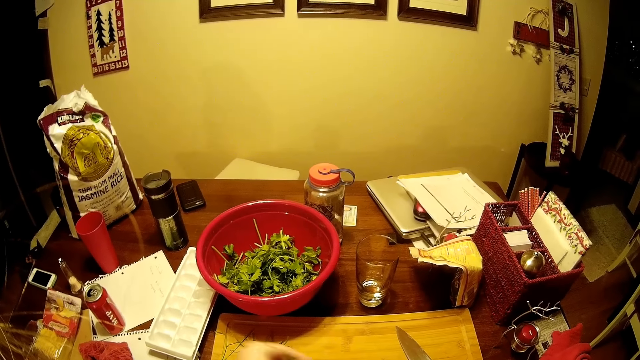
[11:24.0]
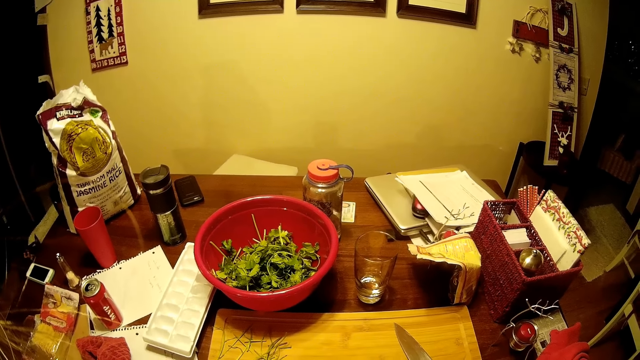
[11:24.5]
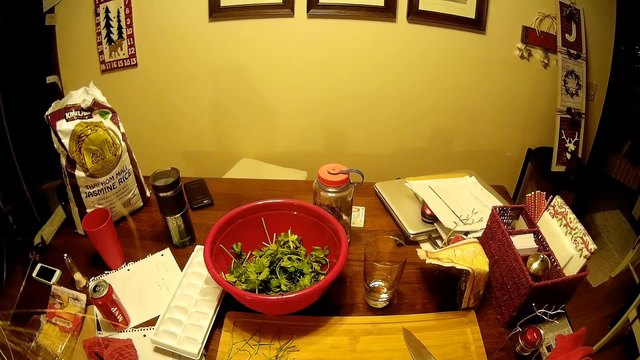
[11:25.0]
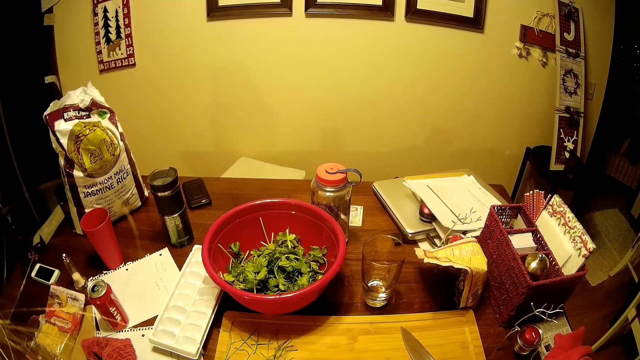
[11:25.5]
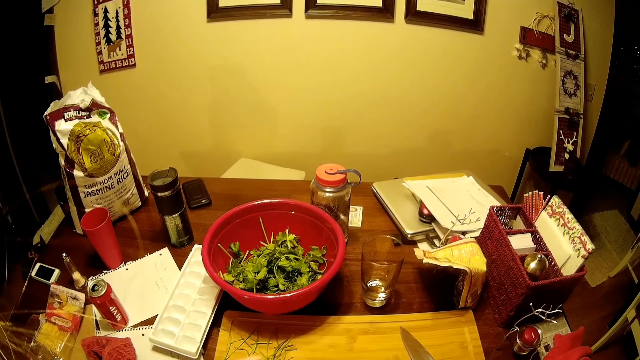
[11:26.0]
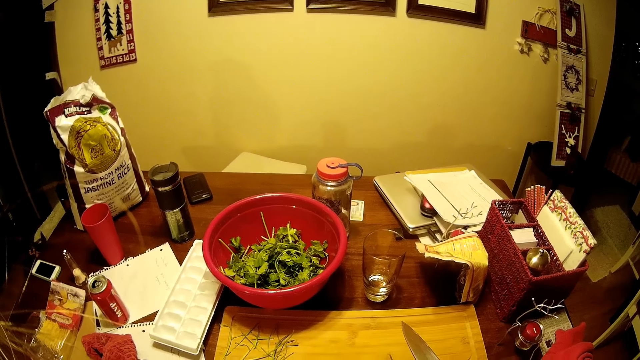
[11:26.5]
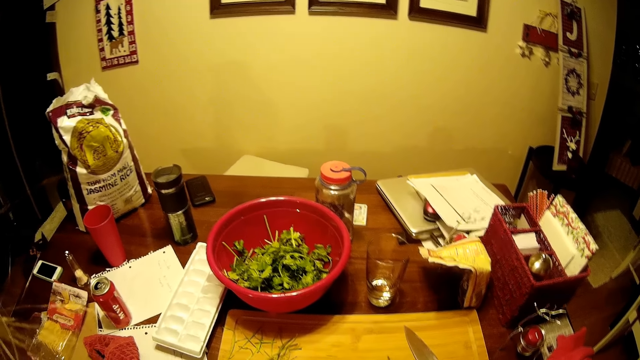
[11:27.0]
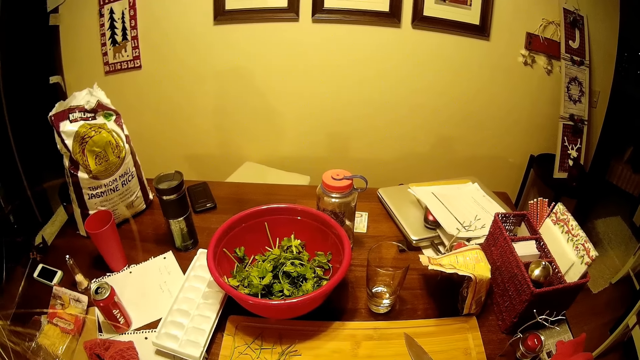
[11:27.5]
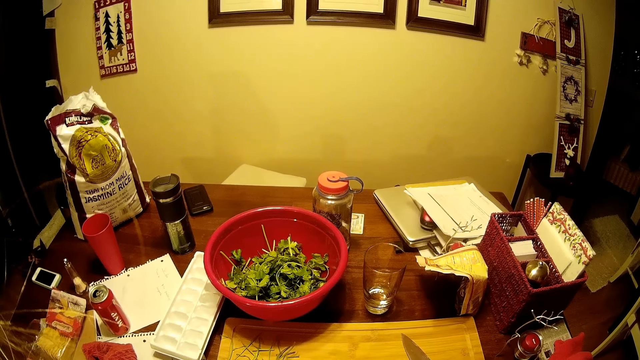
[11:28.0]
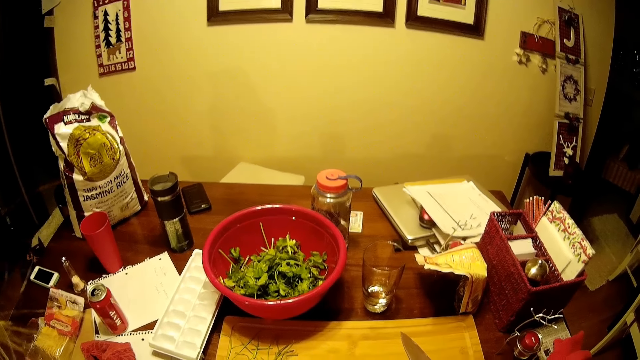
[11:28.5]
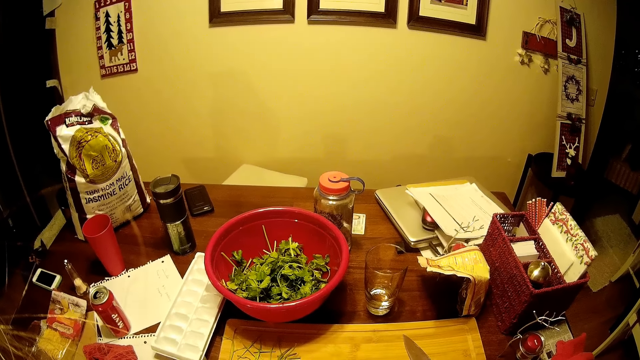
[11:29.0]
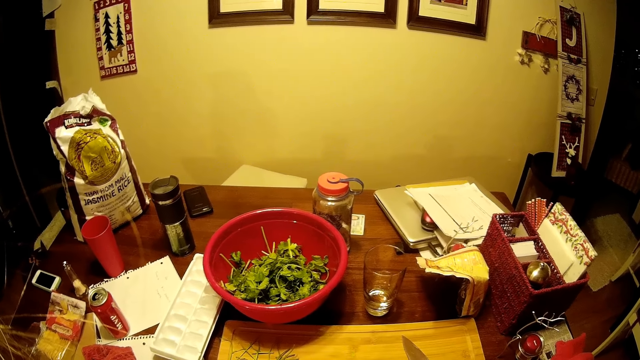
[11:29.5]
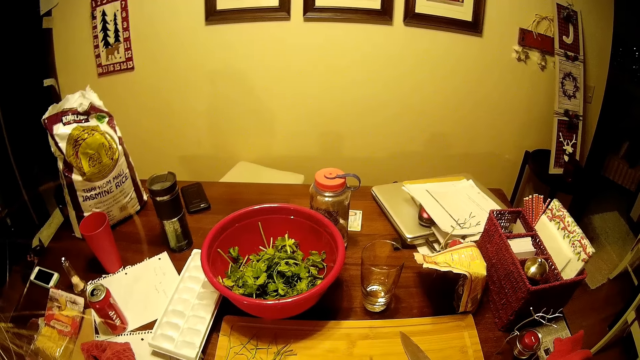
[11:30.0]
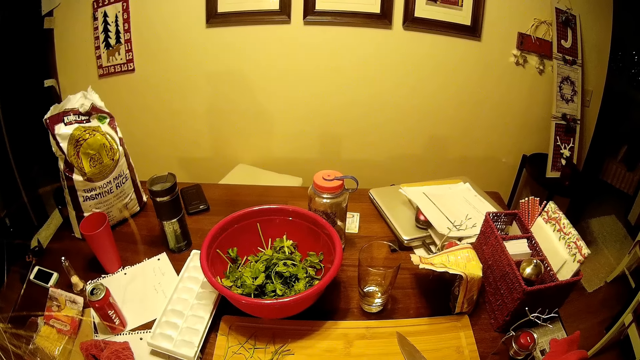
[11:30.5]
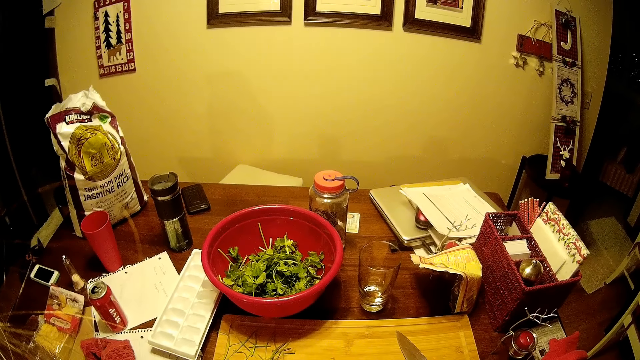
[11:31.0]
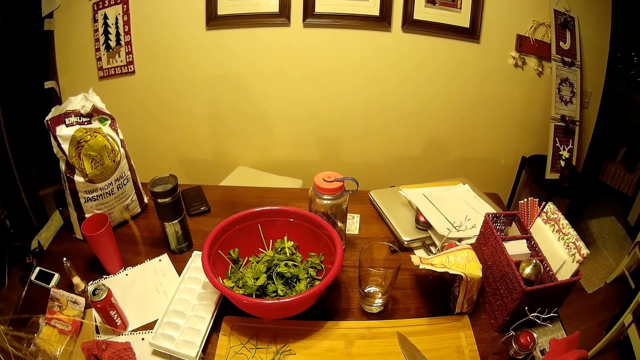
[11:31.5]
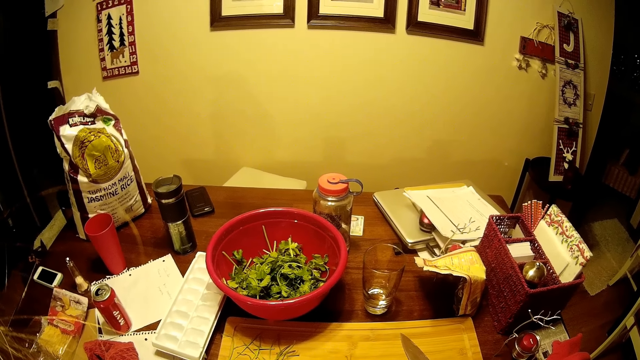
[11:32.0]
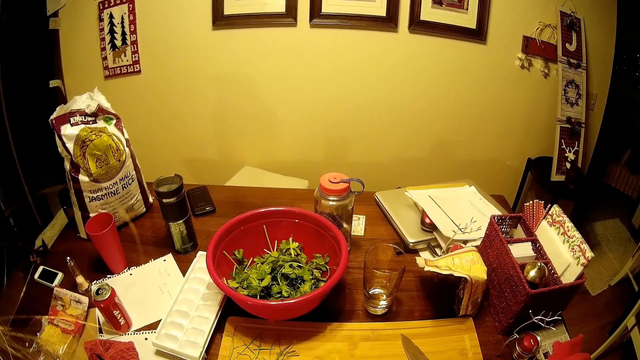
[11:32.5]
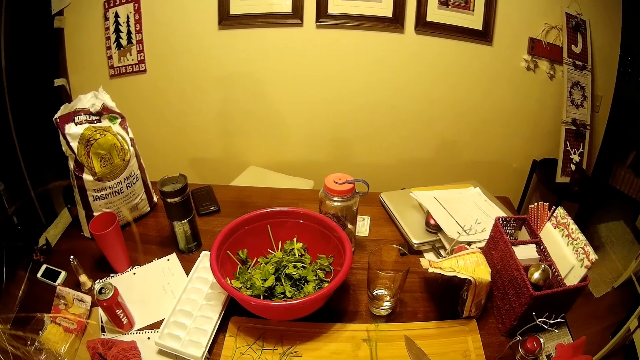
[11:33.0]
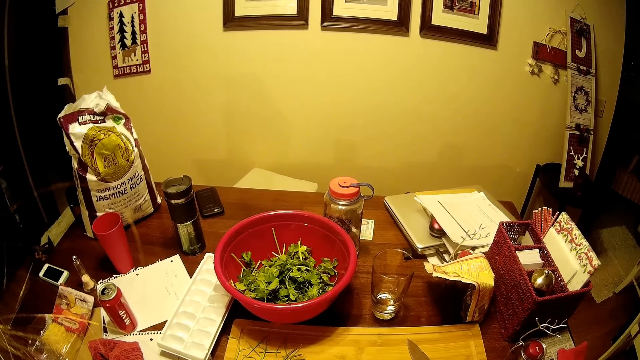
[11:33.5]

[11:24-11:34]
The camera wearer removes the coriander leaves.

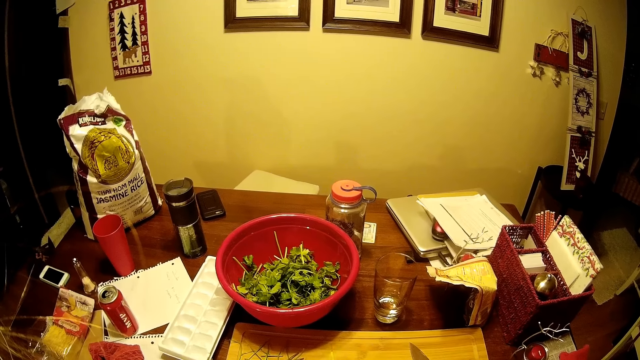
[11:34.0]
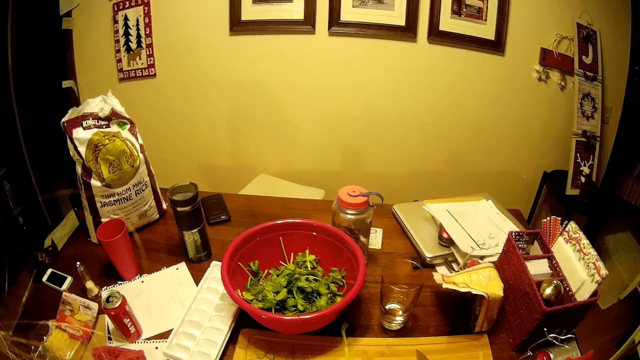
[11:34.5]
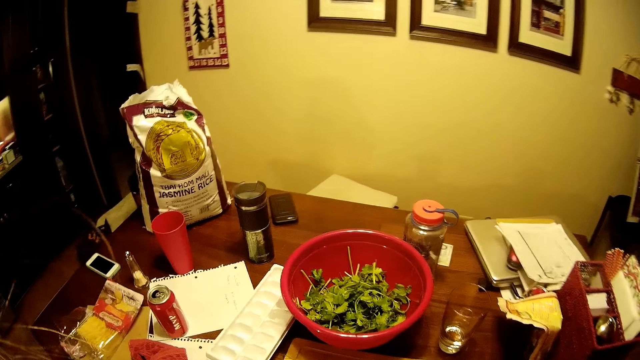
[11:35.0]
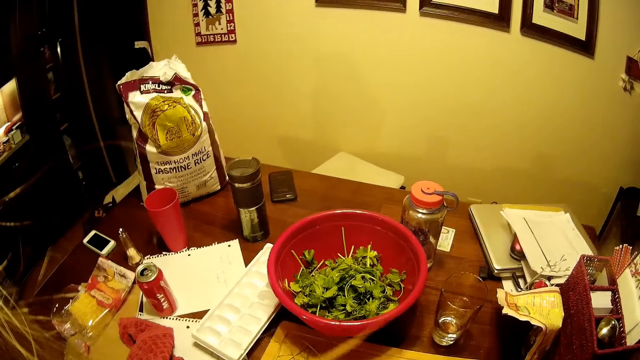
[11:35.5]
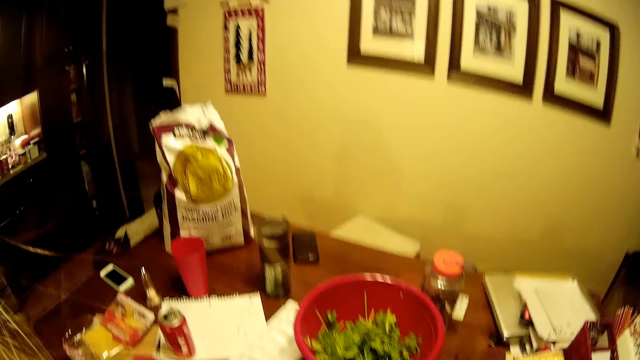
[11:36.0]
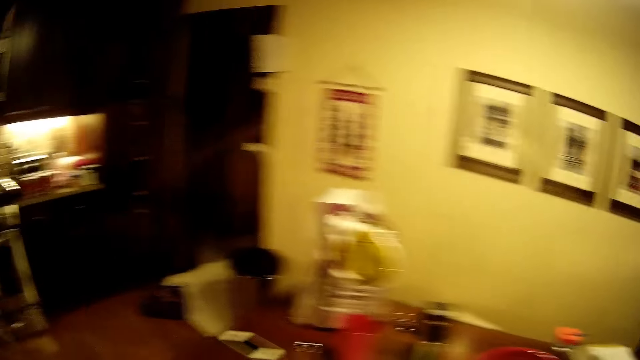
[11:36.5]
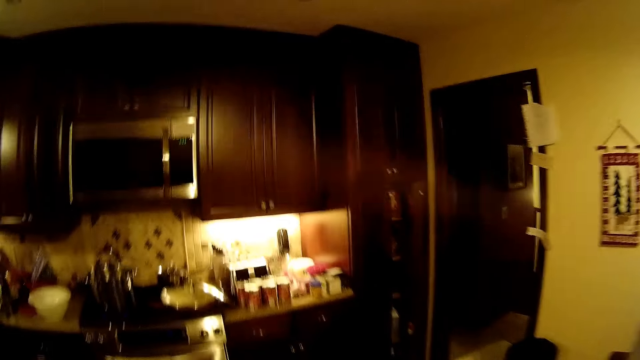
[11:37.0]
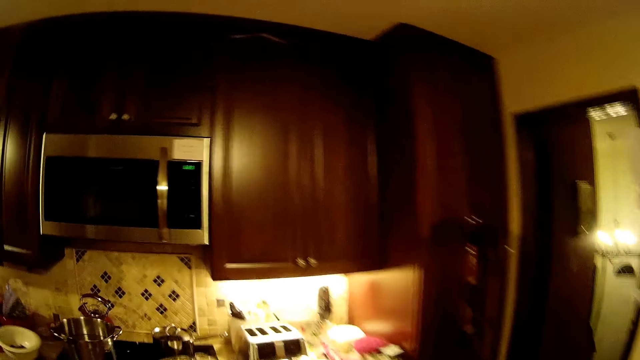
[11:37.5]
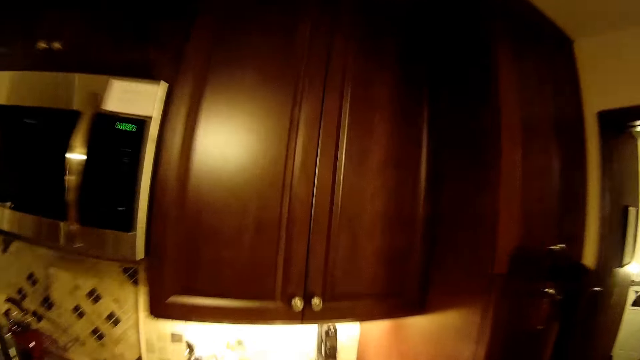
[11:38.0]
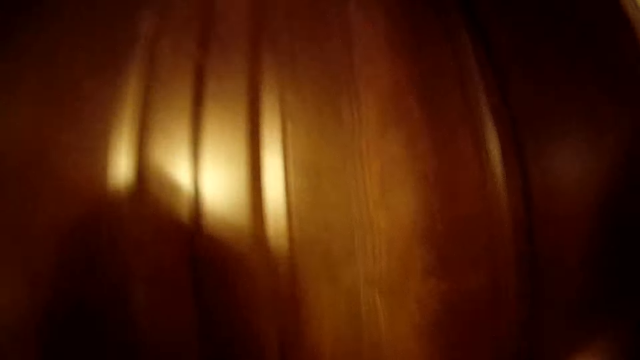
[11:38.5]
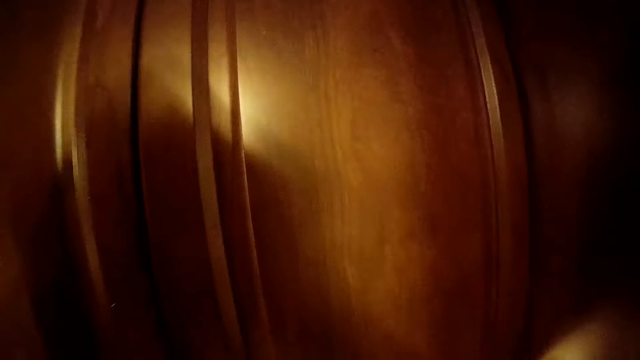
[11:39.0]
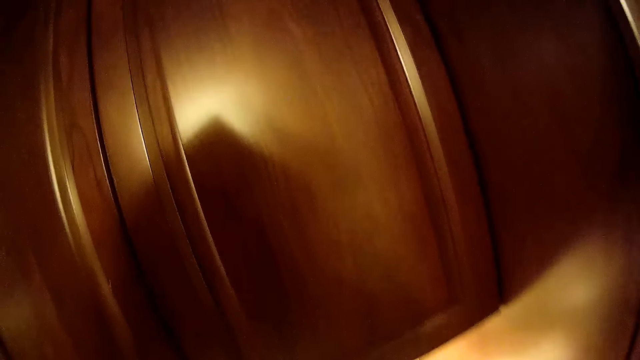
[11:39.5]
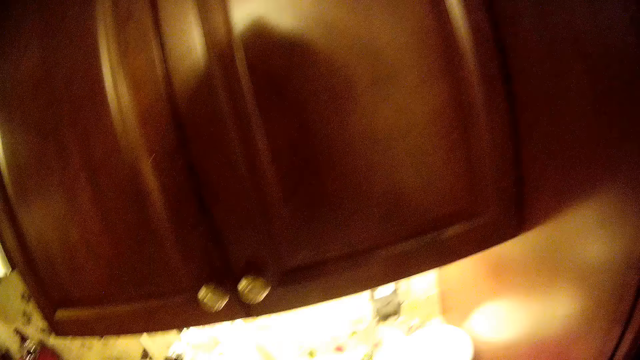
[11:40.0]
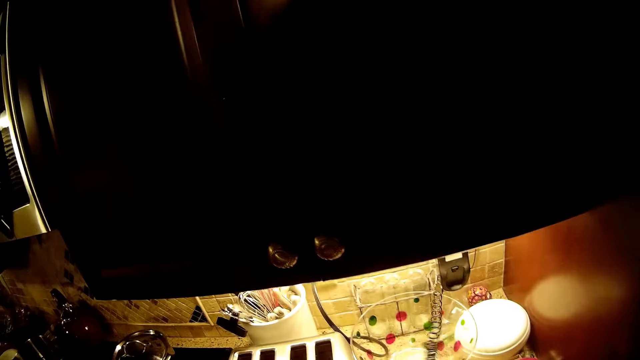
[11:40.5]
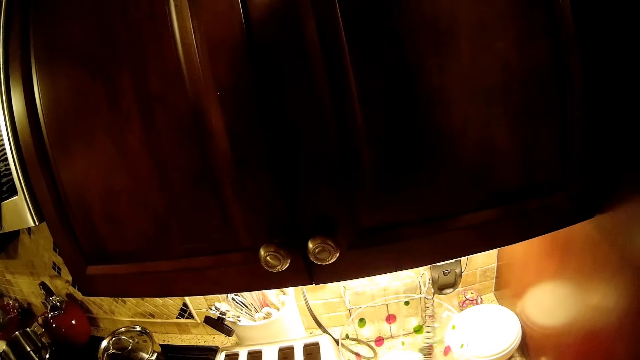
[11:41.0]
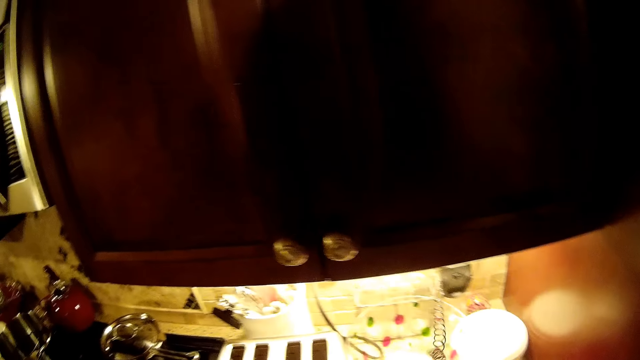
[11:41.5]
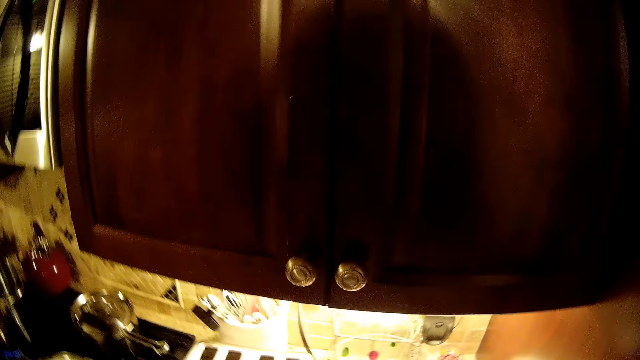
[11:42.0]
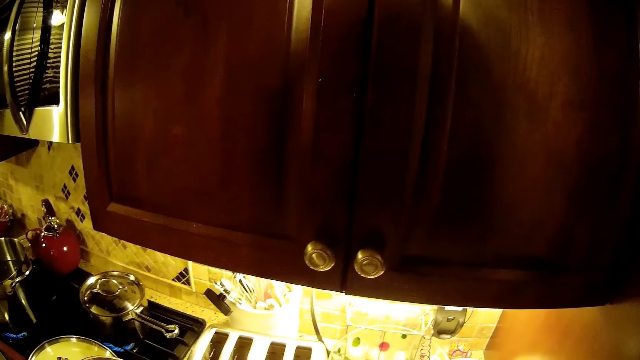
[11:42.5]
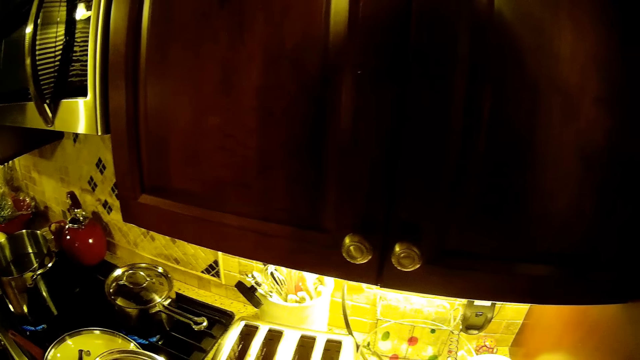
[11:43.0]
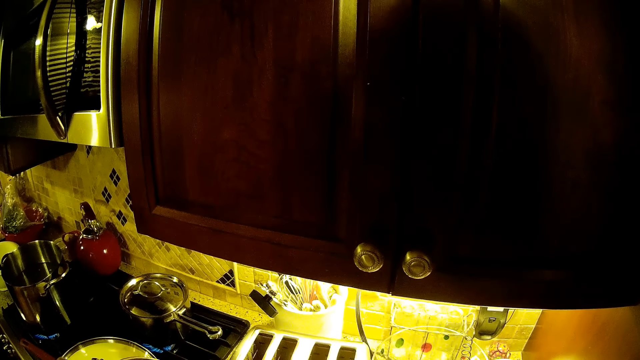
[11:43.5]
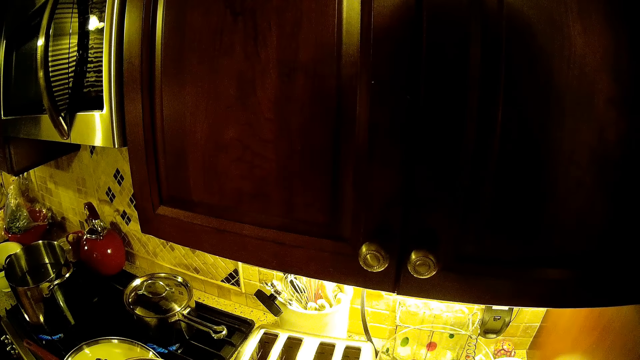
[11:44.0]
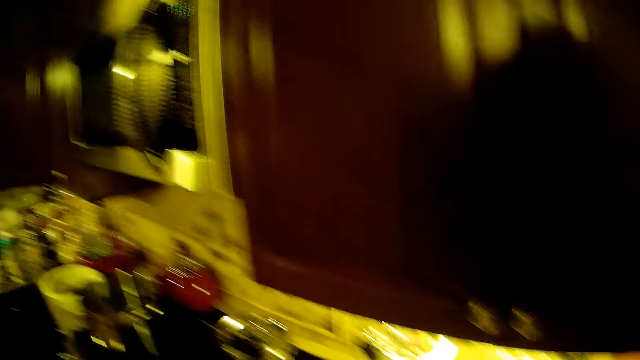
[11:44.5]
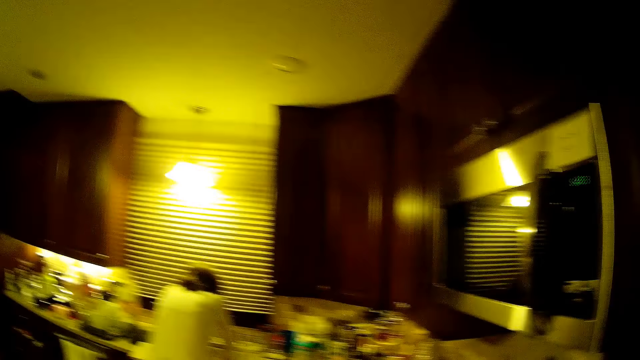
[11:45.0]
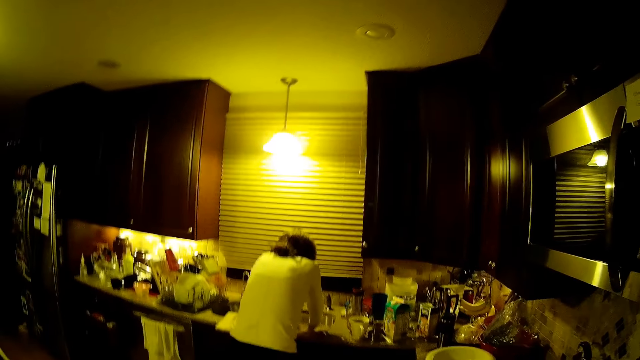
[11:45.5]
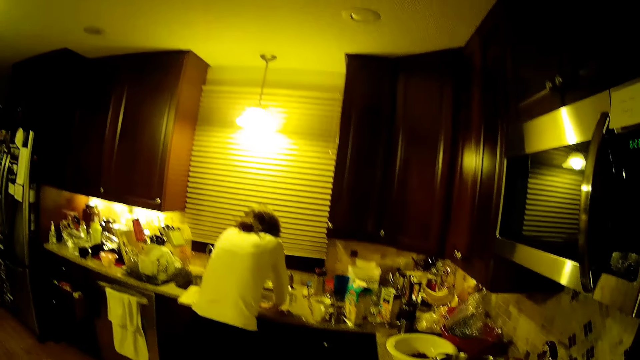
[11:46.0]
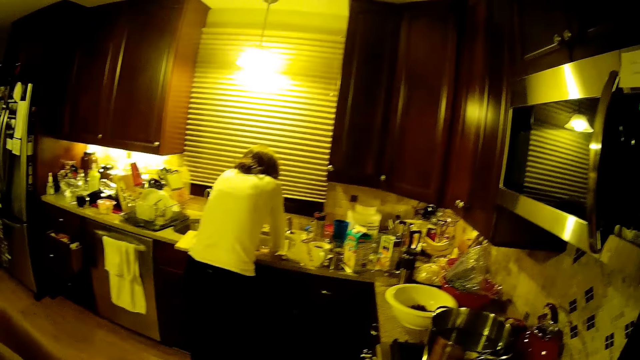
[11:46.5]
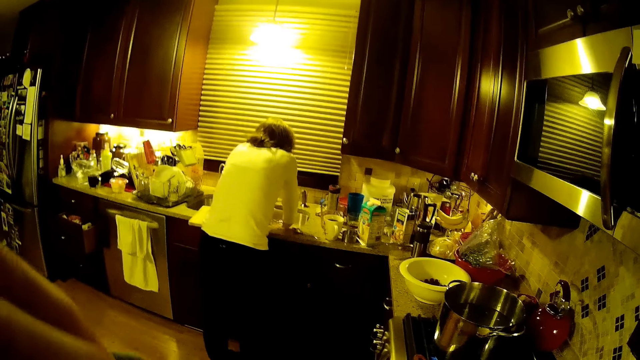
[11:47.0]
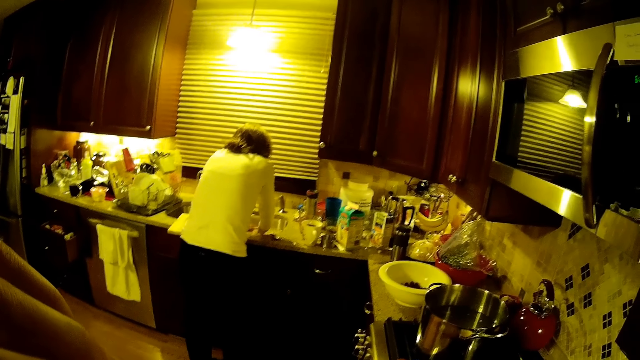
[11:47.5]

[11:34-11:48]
The camera wearer walks around the kitchen. They look around.
